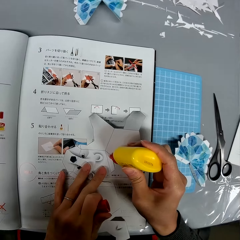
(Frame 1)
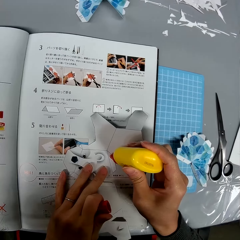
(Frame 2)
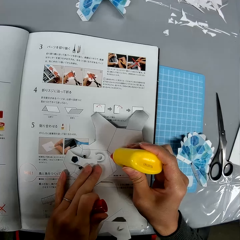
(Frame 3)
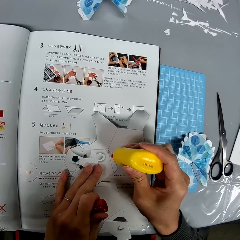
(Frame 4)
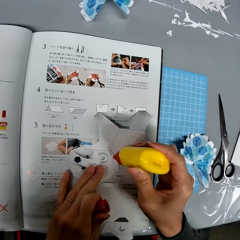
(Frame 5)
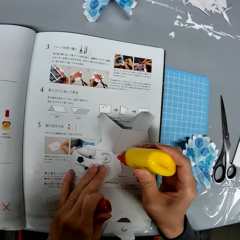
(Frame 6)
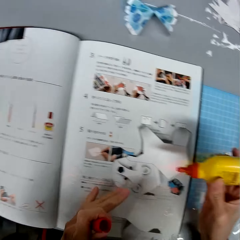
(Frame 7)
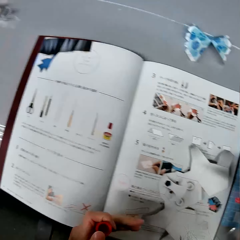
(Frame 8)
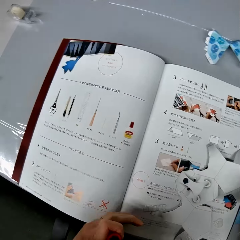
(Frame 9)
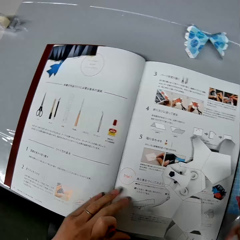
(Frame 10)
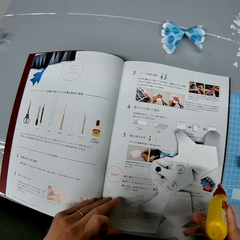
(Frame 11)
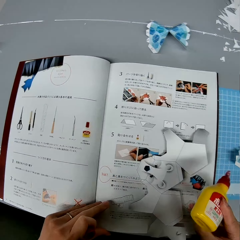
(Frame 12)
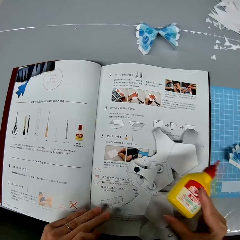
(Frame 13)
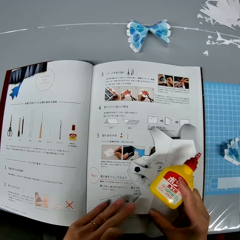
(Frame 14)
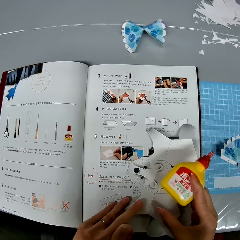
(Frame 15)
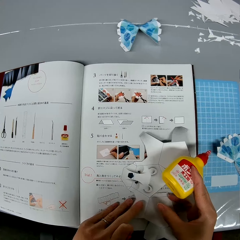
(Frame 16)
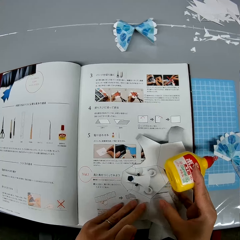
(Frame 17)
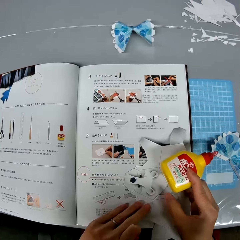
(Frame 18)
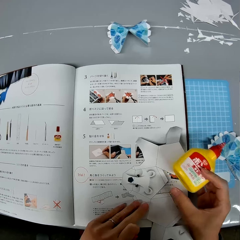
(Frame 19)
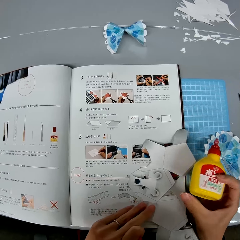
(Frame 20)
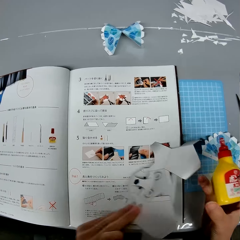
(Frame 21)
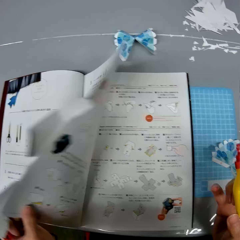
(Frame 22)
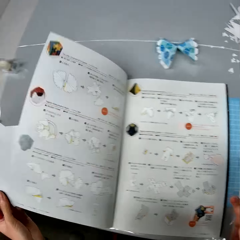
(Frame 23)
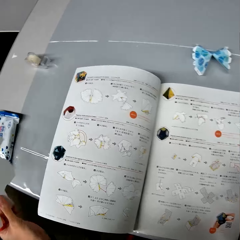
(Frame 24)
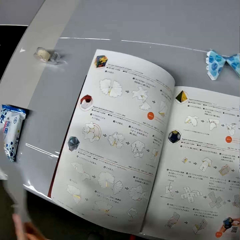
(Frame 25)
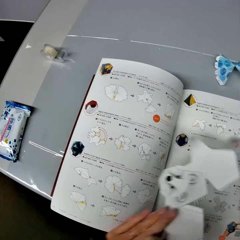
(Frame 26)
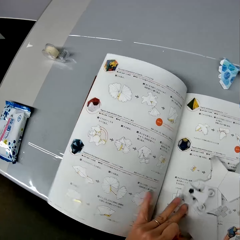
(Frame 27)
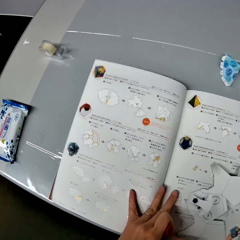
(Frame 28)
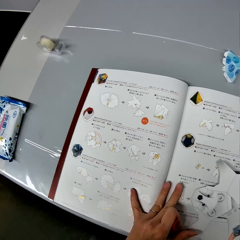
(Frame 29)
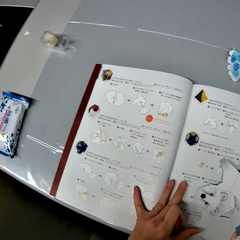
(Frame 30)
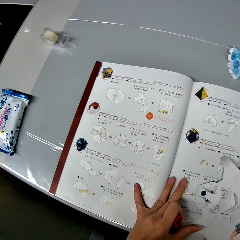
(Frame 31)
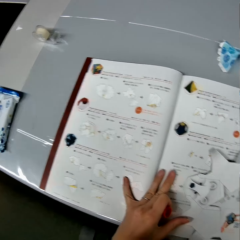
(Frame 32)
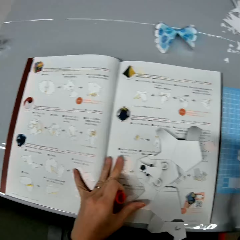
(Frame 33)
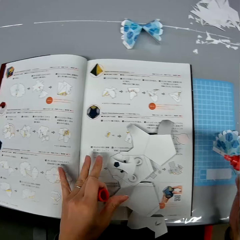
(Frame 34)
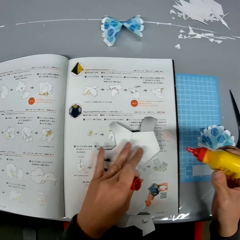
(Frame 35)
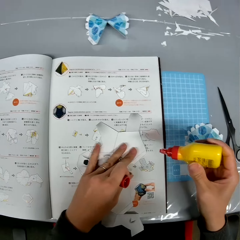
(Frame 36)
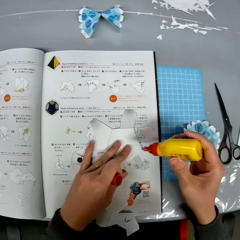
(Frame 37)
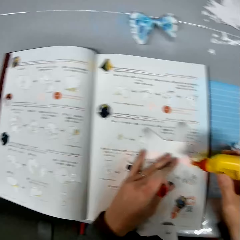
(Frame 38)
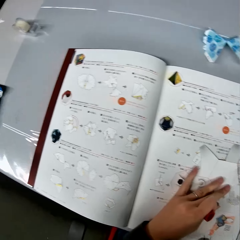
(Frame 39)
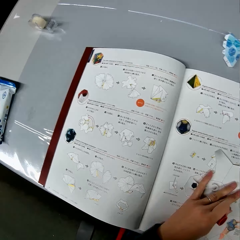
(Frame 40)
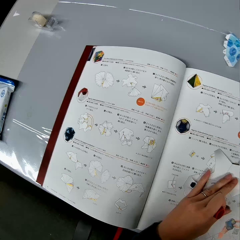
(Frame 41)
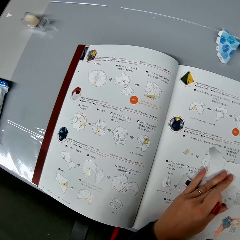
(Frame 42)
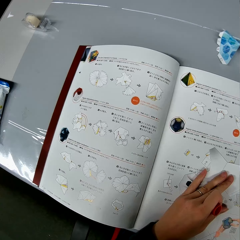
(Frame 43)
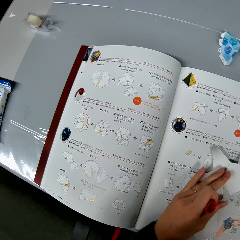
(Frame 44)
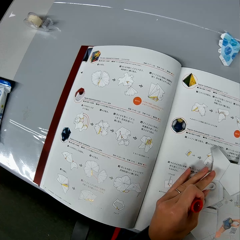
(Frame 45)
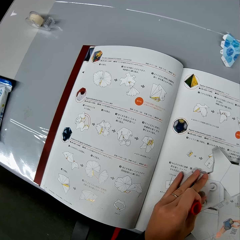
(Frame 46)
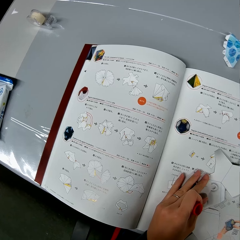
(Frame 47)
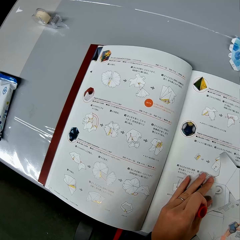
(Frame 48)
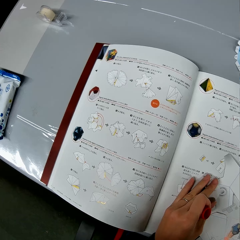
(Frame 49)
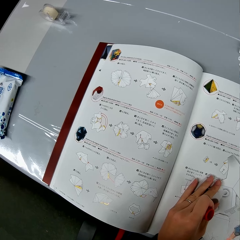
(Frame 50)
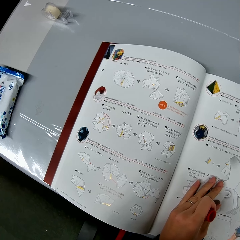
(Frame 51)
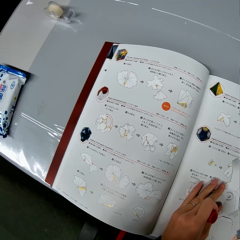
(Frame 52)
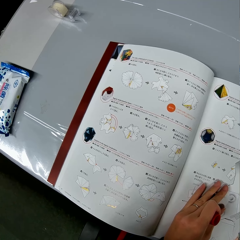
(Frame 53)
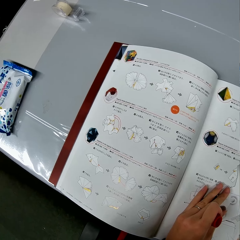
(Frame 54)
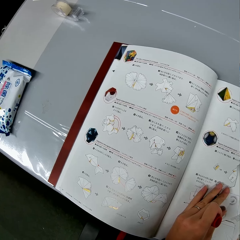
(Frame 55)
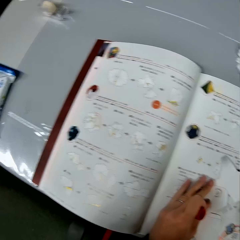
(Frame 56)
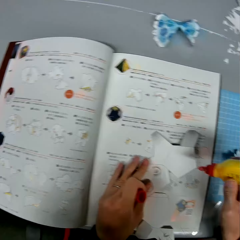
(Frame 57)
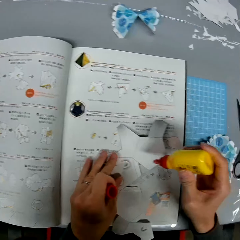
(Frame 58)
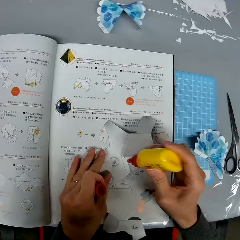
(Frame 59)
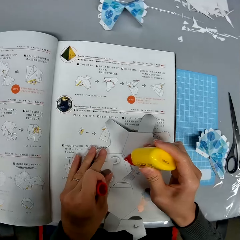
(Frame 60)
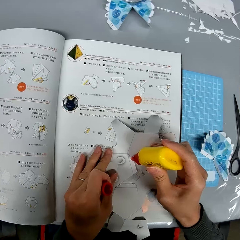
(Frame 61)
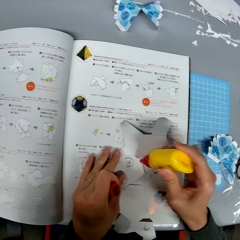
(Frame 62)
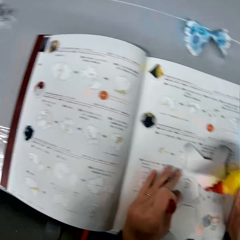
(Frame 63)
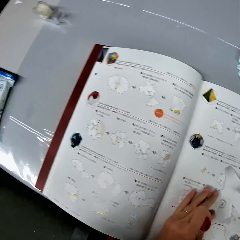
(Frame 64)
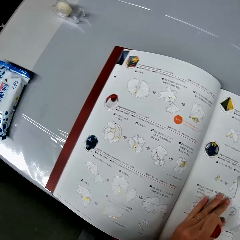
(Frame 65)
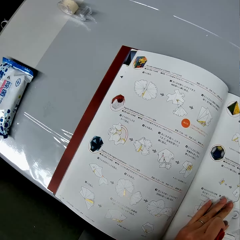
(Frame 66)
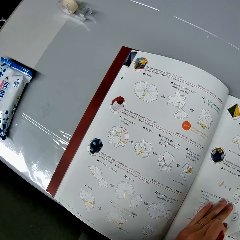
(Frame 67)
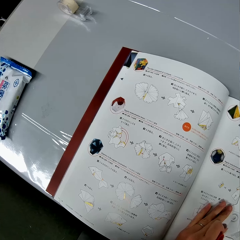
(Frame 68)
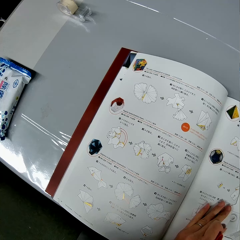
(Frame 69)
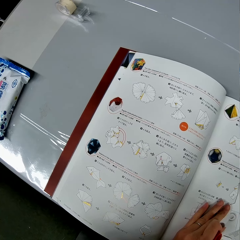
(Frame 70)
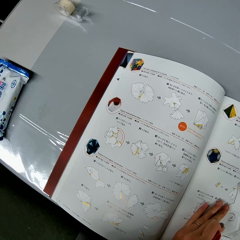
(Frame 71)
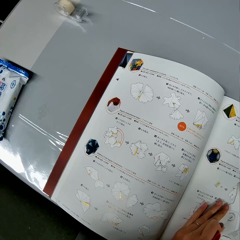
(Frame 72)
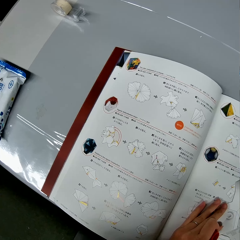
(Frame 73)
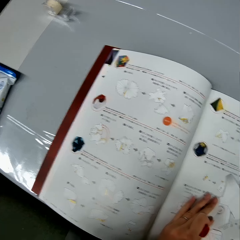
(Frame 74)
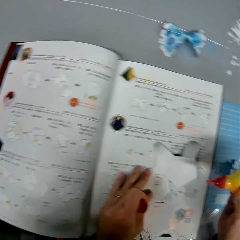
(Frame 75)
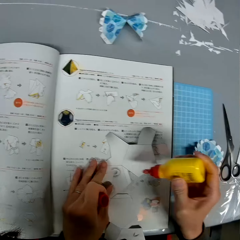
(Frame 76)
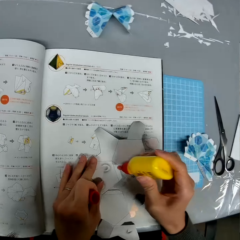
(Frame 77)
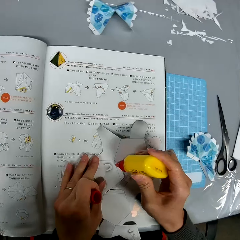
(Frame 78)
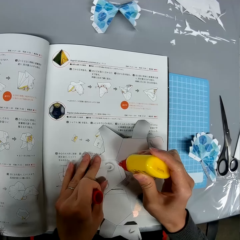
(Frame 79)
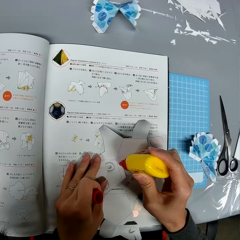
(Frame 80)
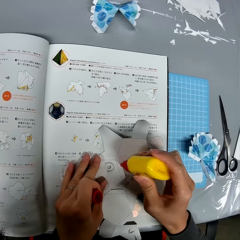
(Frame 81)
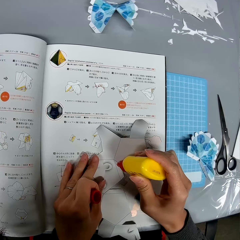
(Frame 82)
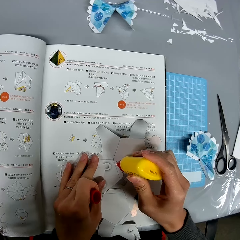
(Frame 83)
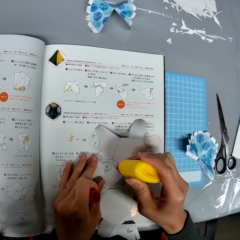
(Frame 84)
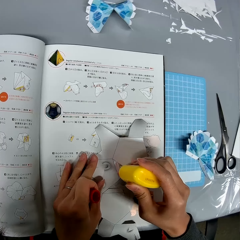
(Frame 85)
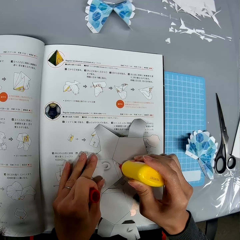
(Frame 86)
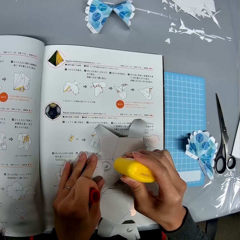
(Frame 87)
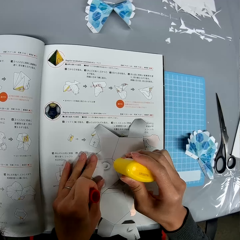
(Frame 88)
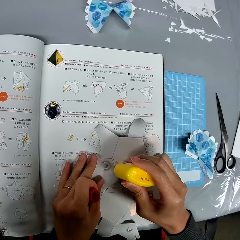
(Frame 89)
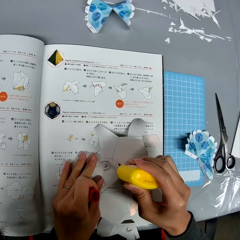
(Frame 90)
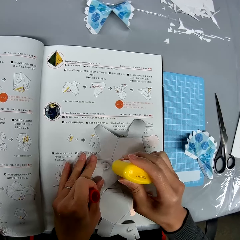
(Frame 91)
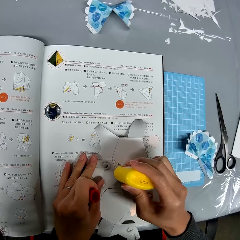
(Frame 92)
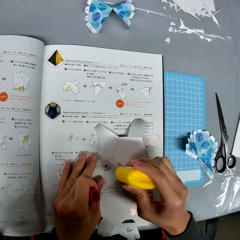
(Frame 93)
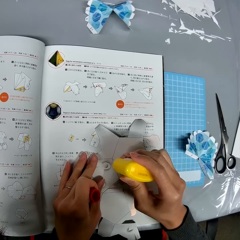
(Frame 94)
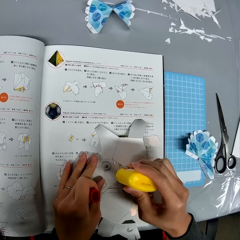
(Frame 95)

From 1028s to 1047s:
The camera wearer adds the glue to a part of the bat-like paper design or paper craft. They open the page of the instructional manual book or textbook on the table. They drop the bat-like paper design on the textbook. They look at the instructional manual book. They put the glue on top of the paper craft. They look at the instructional manual book. They put the glue on top of the paper craft. They look at the instructional manual book. They add the glue to a part of the bat-like paper design.

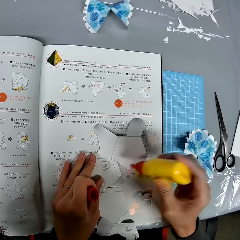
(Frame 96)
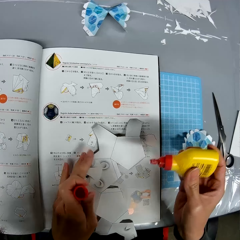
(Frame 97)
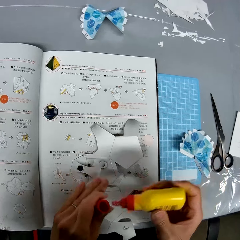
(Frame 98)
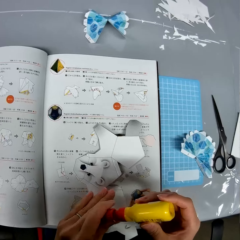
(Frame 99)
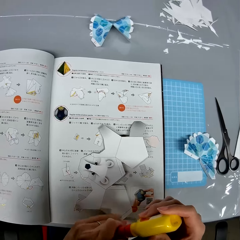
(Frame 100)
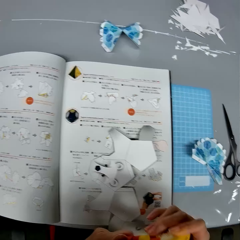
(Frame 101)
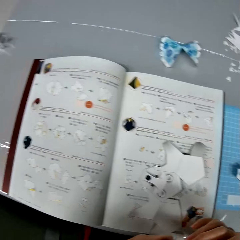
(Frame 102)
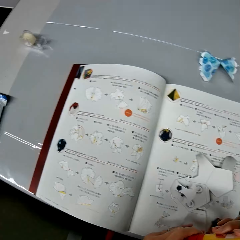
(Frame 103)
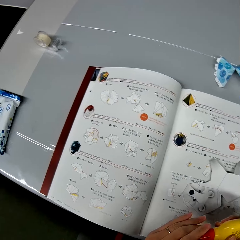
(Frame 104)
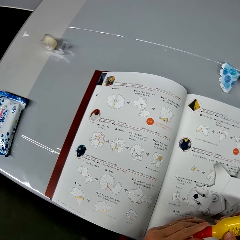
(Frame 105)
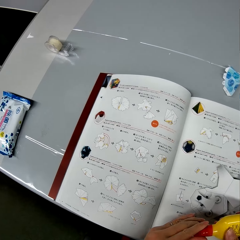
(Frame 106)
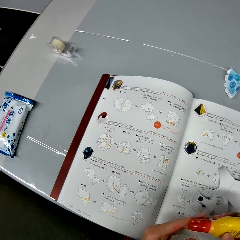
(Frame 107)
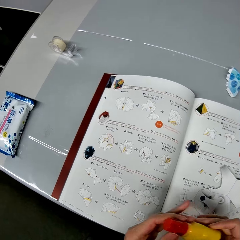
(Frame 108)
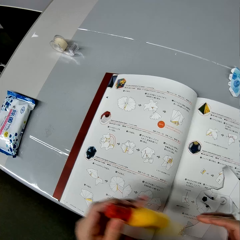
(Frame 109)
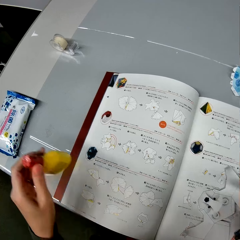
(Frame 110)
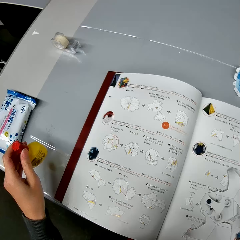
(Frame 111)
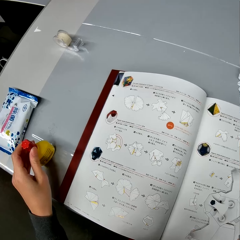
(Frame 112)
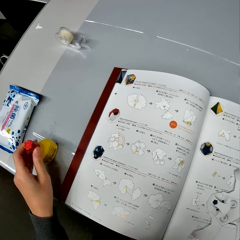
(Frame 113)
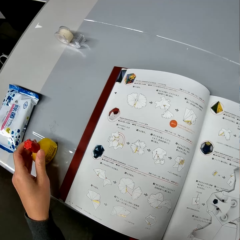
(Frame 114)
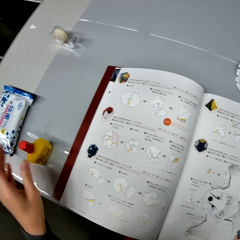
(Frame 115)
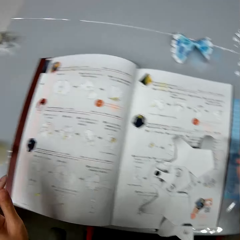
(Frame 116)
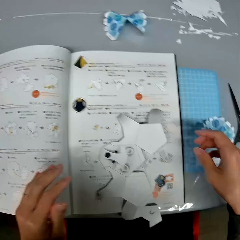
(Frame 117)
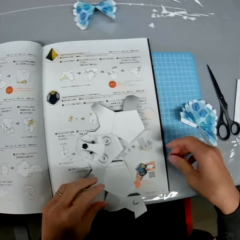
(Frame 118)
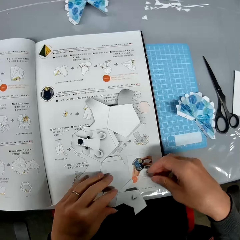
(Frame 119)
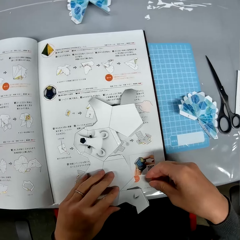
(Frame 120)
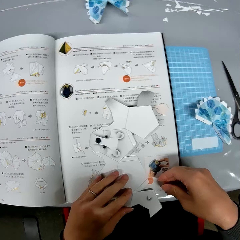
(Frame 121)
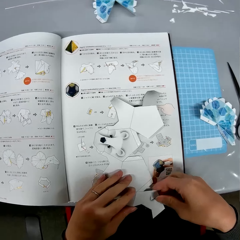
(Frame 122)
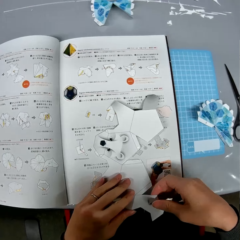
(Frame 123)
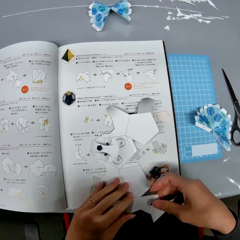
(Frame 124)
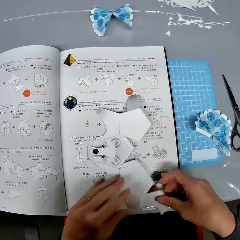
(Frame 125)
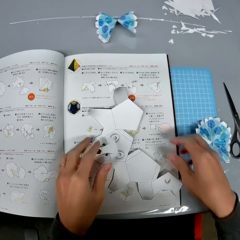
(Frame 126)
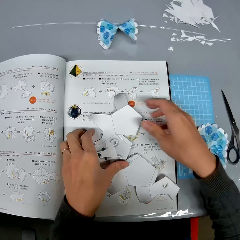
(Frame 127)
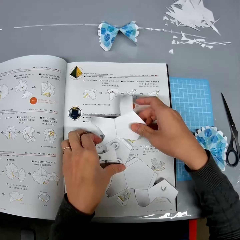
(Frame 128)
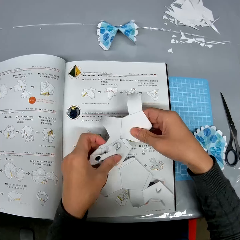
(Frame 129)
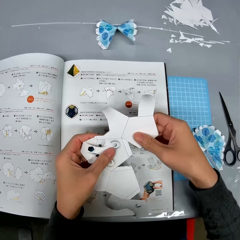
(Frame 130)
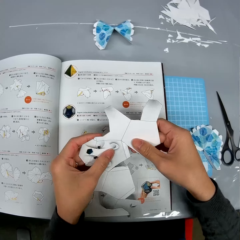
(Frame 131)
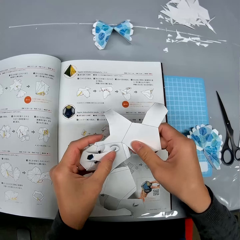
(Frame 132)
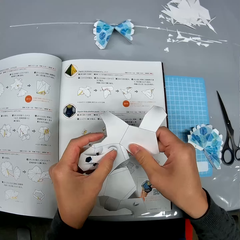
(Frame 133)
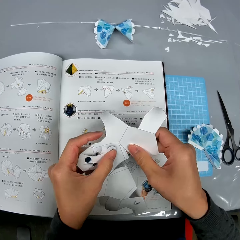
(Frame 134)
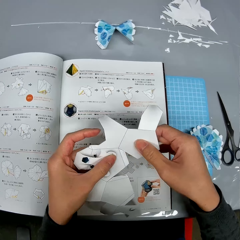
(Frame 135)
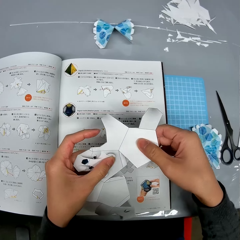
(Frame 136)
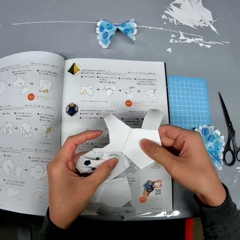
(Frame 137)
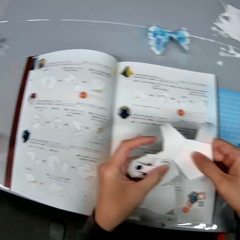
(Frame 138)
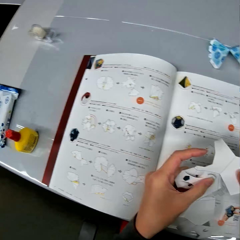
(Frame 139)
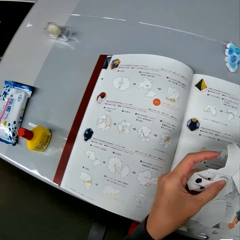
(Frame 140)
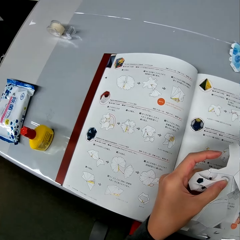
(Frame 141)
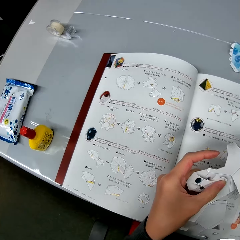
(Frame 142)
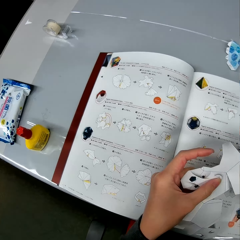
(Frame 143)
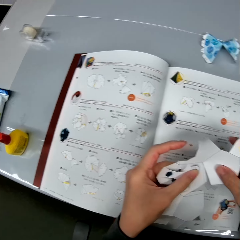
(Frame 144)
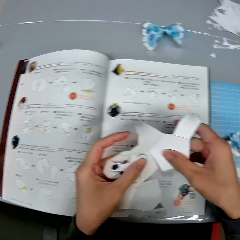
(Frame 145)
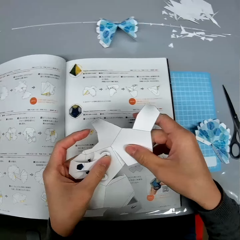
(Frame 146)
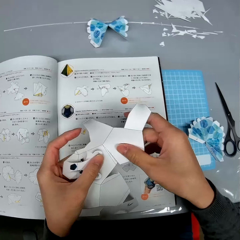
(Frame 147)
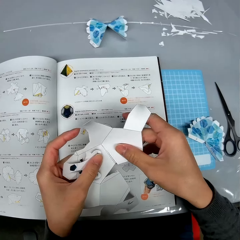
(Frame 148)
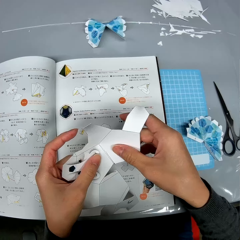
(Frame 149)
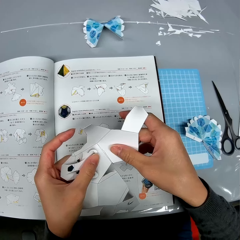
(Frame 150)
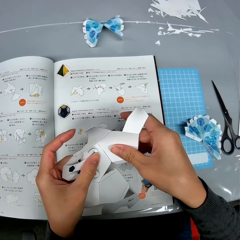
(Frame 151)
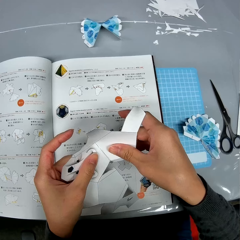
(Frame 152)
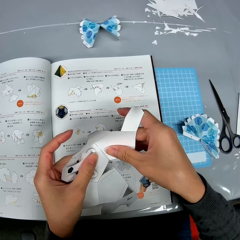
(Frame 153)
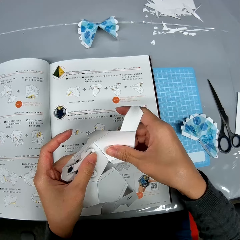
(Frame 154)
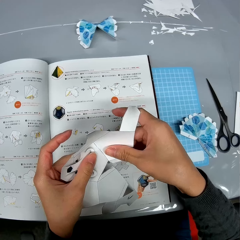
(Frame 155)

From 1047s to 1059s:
The camera wearer puts on the top of the glue bottle or glue container. They look at the instructional manual book. They drop the glue container on the table. They pick up the bat-like paper design from the textbook. They look at the instructional manual book. They glue two parts of the bat-like paper design together.
